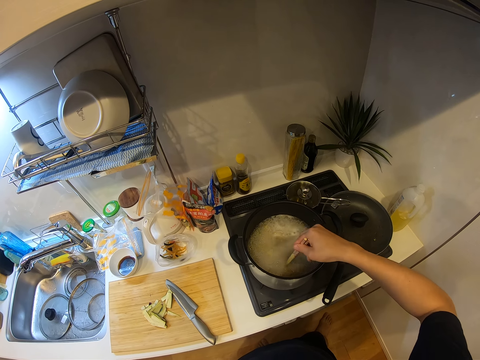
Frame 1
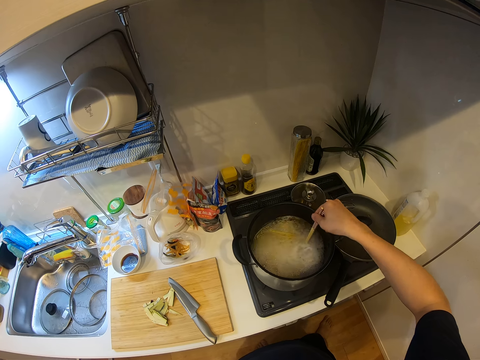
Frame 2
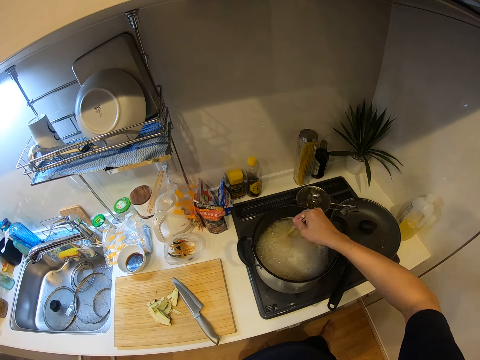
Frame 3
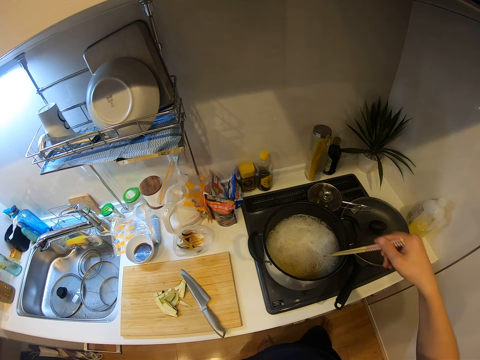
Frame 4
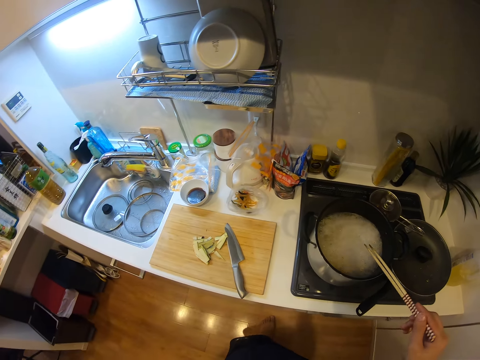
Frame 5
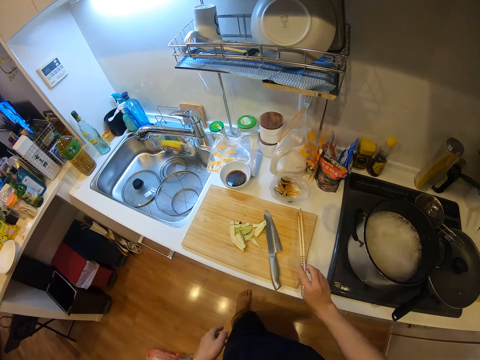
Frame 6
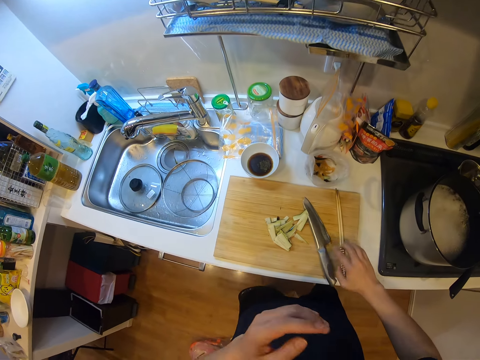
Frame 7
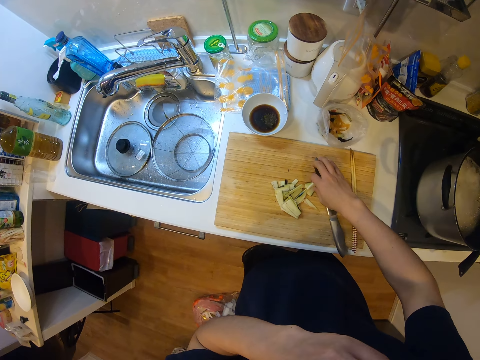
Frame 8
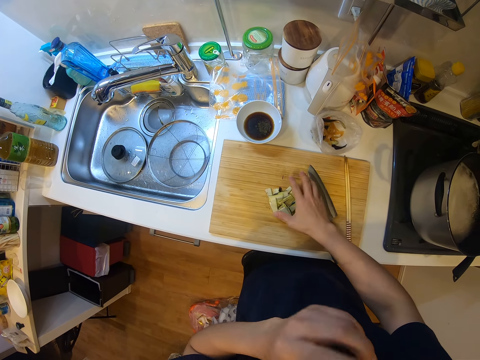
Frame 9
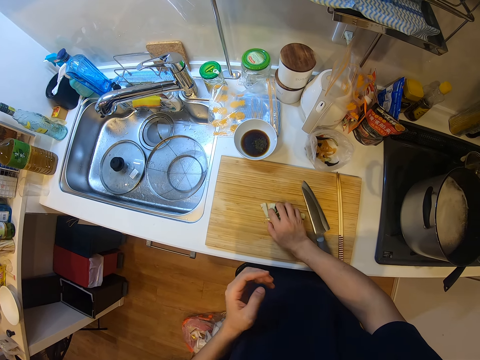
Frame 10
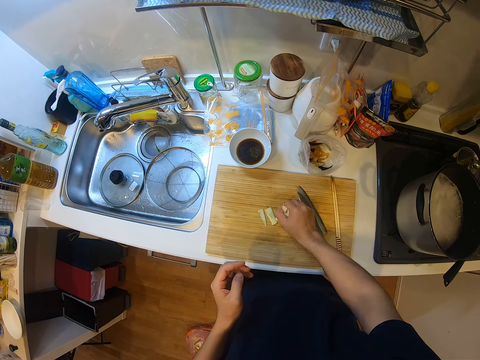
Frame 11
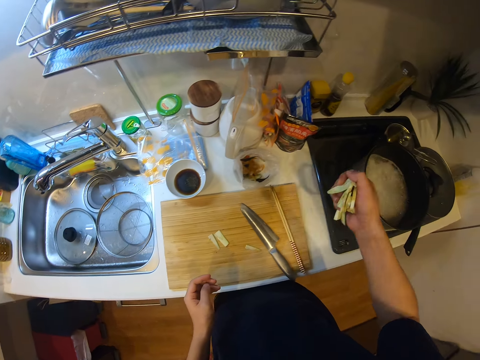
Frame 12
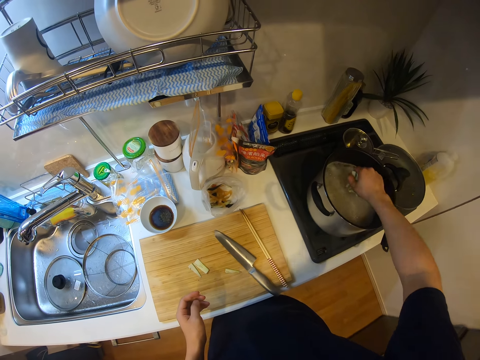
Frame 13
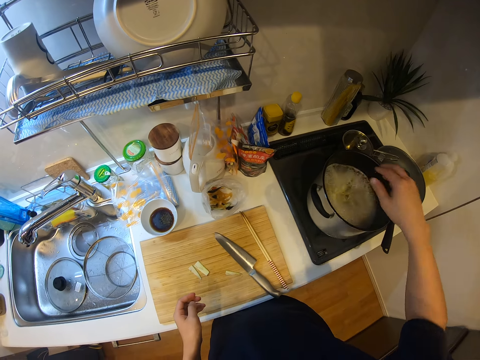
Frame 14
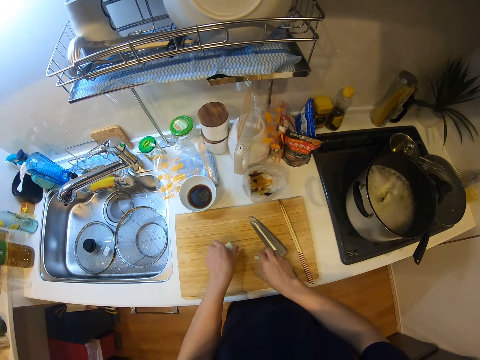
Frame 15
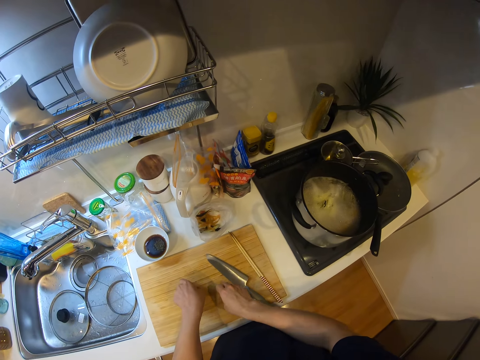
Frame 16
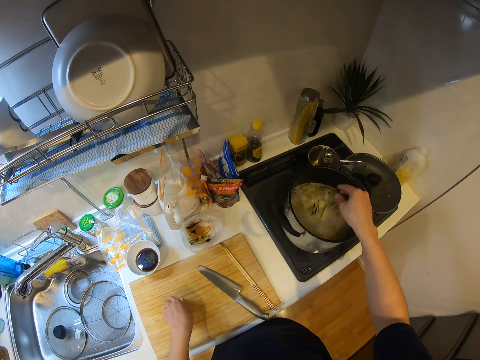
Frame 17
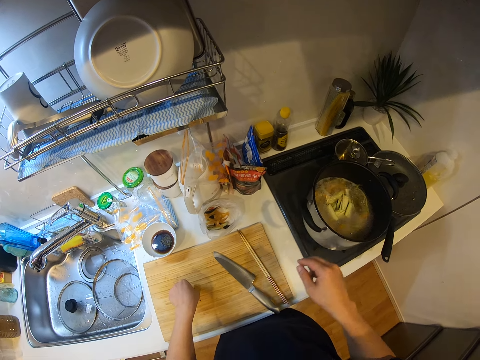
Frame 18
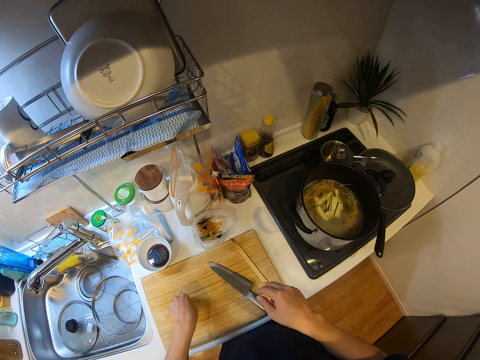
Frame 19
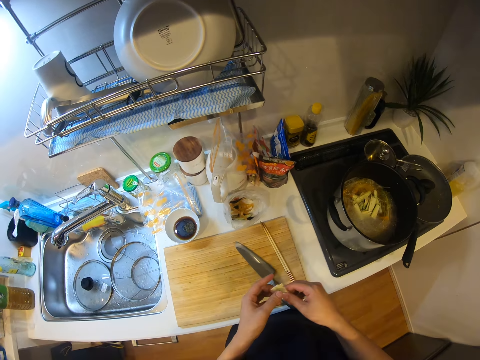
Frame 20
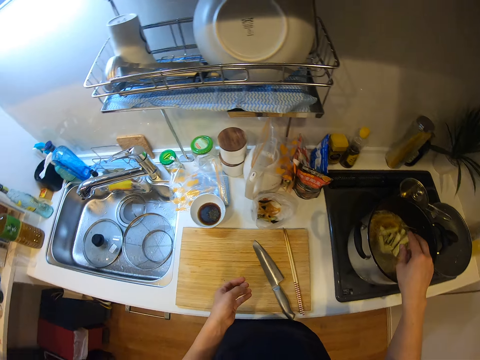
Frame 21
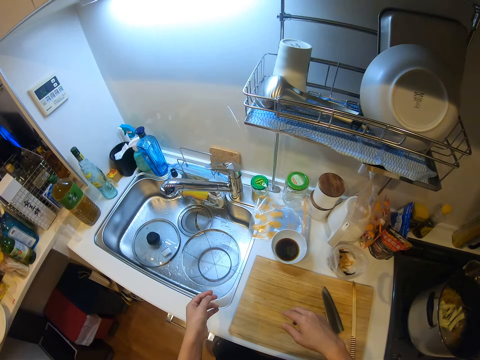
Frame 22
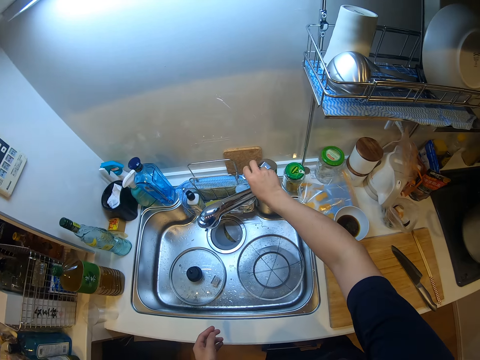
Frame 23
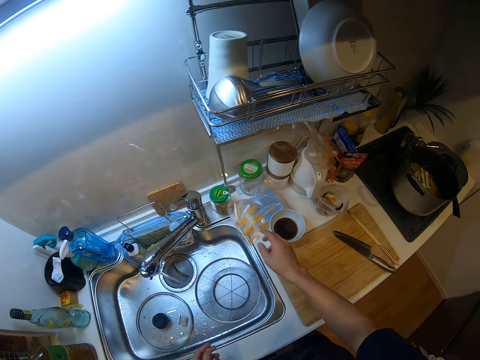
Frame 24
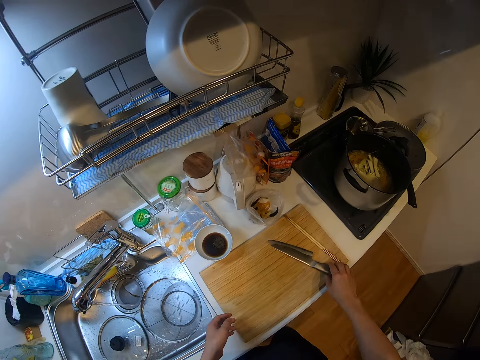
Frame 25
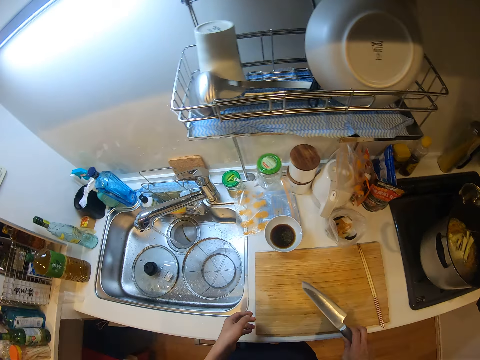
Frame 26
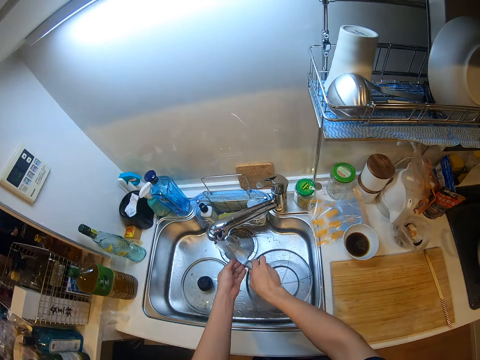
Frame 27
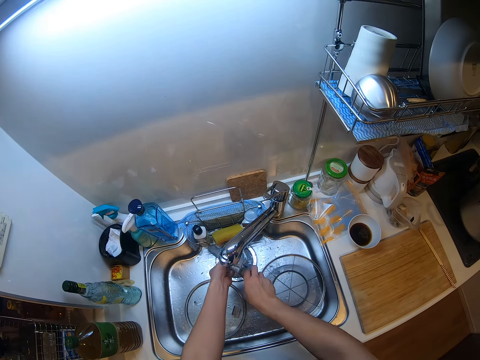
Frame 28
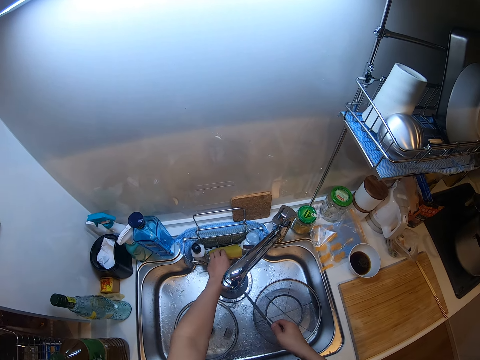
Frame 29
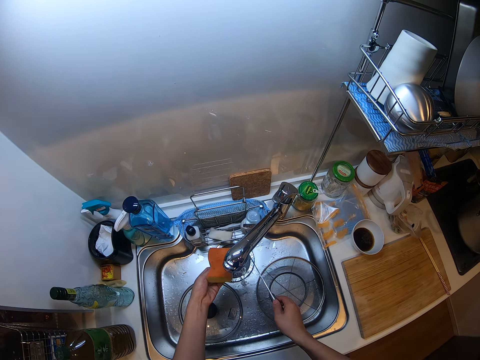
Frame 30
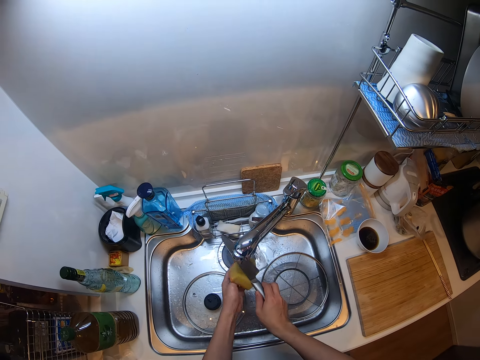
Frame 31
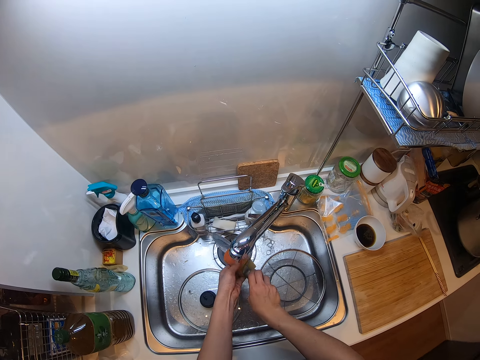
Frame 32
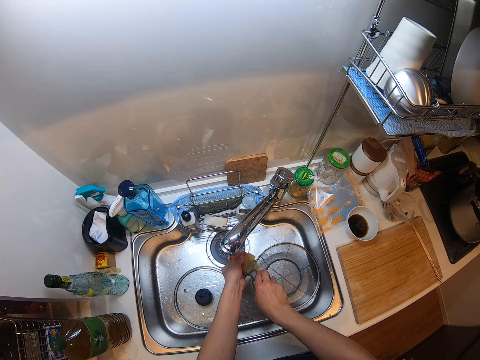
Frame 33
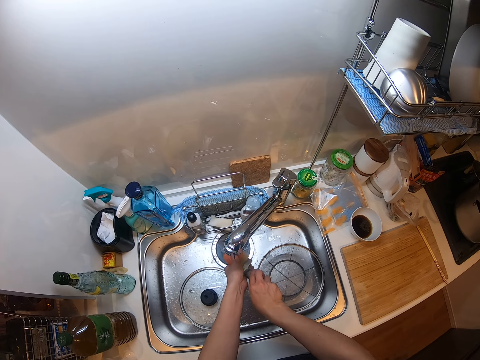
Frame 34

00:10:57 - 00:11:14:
The camera wearer taps the chopsticks at the edge of the pot. They drop the chopsticks on the chopping board. They pack up the cut vegetables from the chopping board and put the vegetables into the pot. They pack up the cut vegetables from the chopping board and put the vegetables into the pot. They pick up sliced potatoes. They put the vegetables into the pot. They move towards a sink. They open the tap. They pick up the knife from the chopping board. They wash the knife. They pick up a sponge or dish cloth. They clean the knife with the sponge.

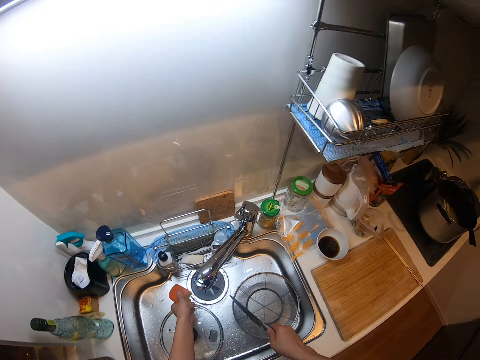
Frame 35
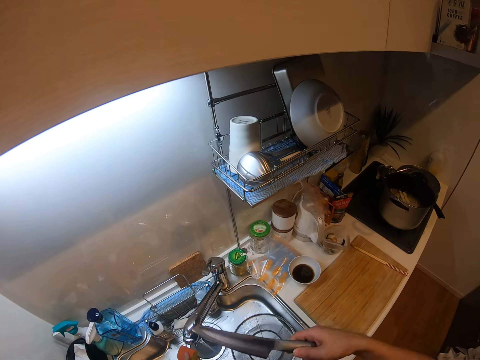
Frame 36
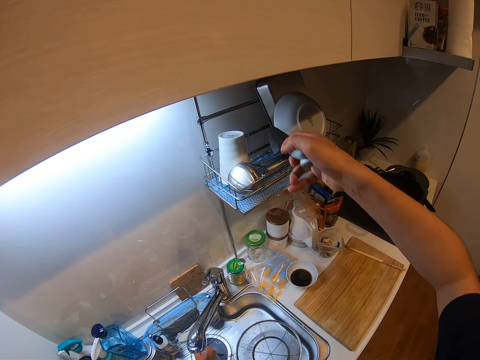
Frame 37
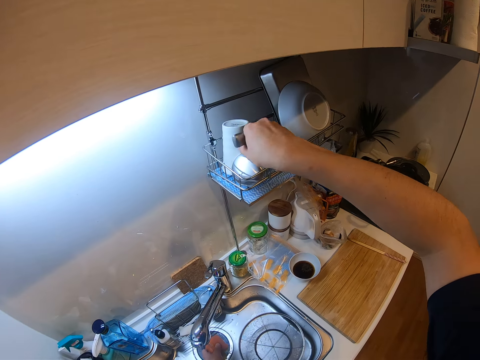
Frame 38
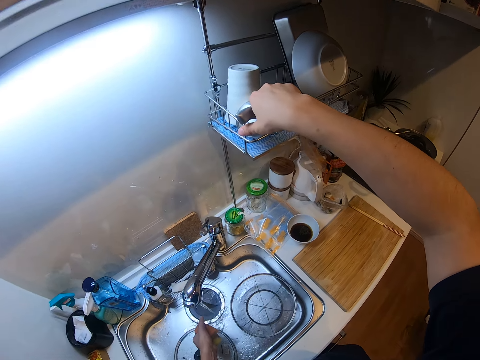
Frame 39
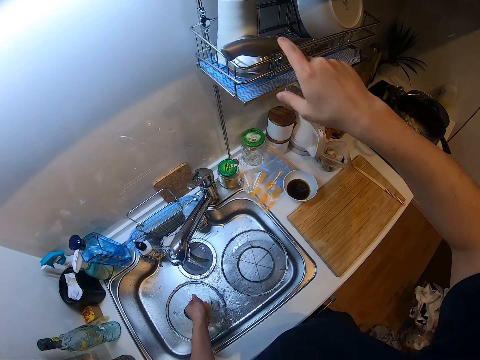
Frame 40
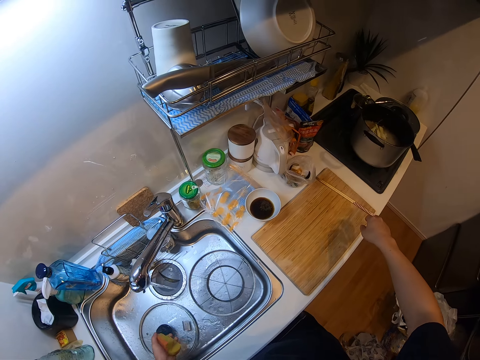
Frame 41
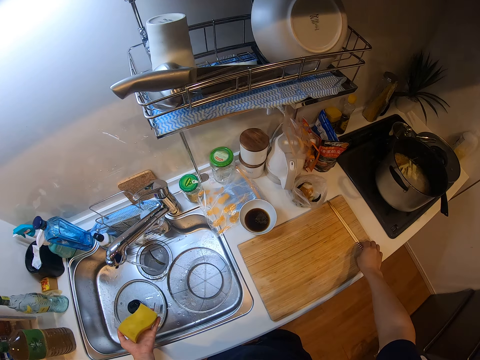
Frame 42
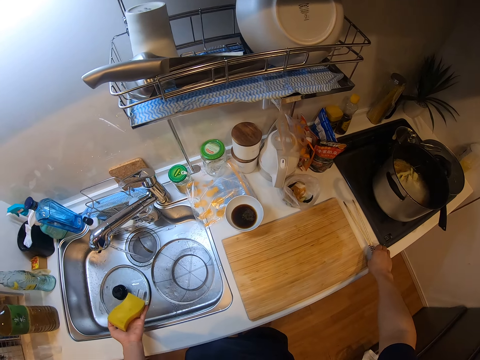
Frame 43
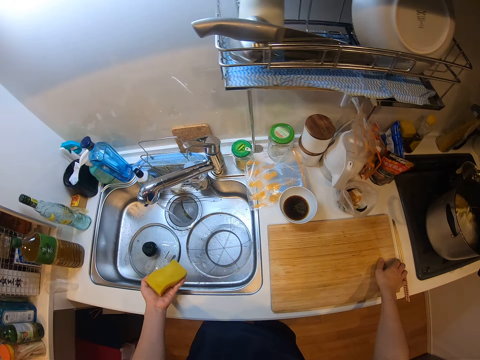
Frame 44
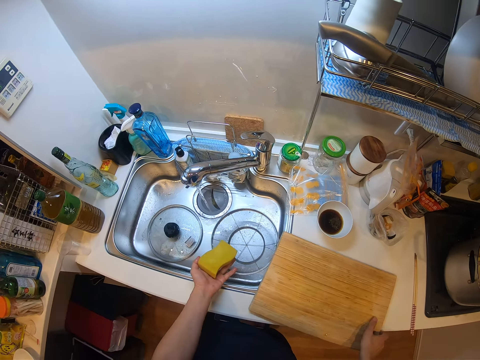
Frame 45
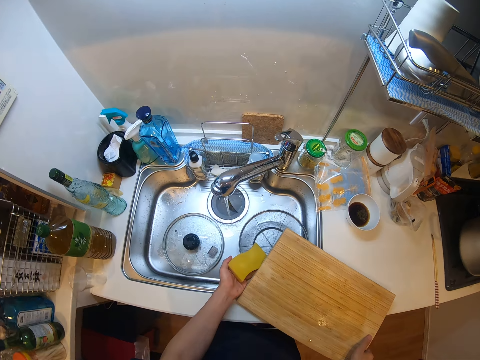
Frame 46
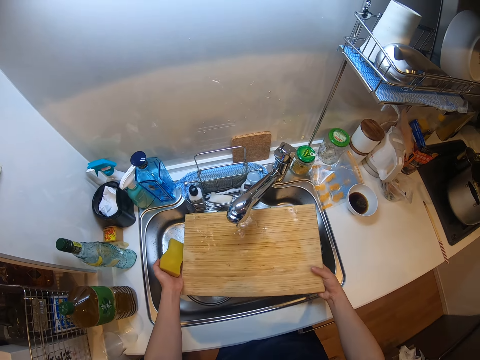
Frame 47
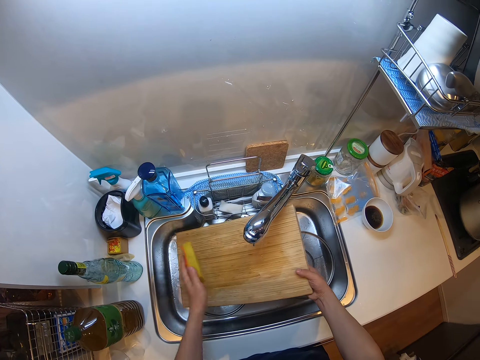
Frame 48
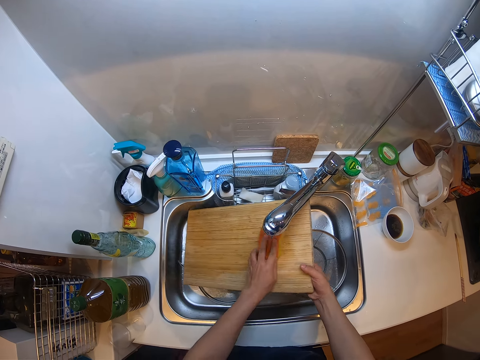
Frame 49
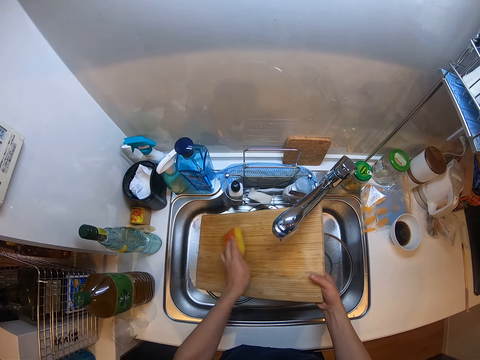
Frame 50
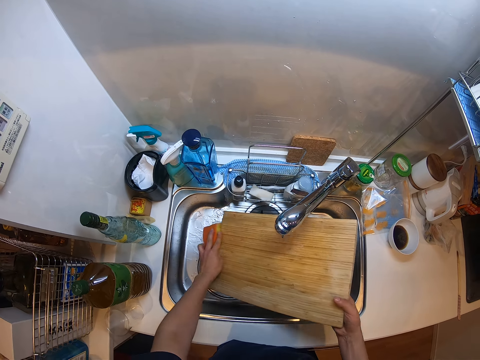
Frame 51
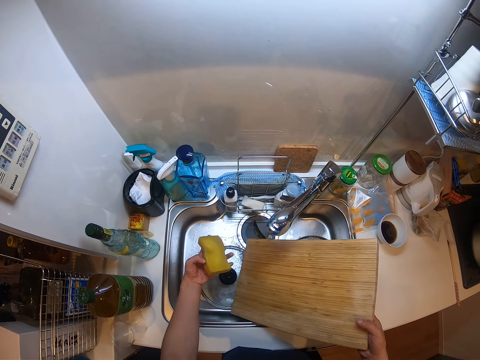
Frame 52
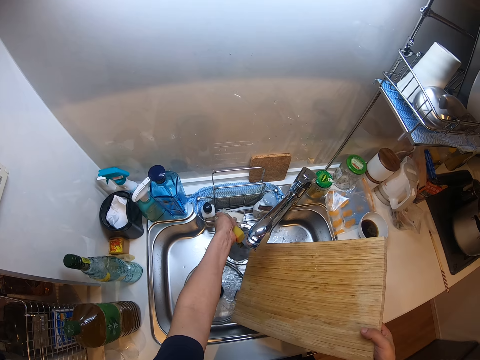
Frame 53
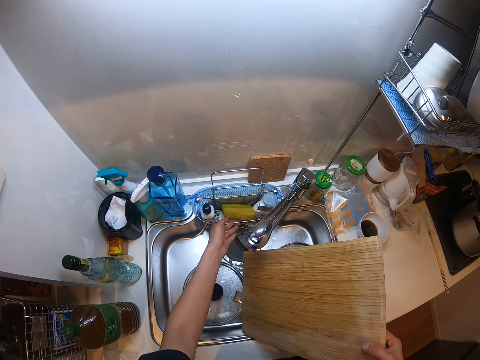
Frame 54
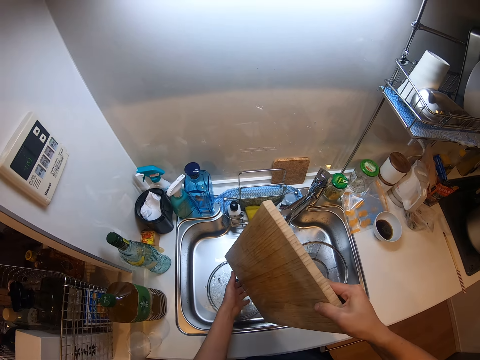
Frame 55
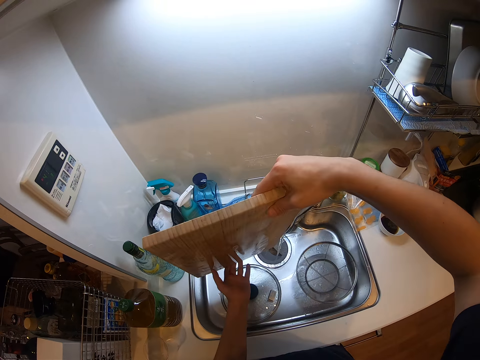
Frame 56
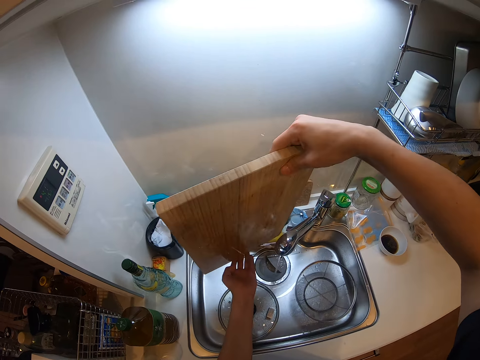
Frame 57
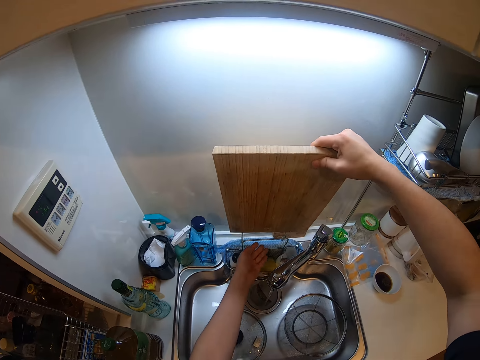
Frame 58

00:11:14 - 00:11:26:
The camera wearer puts the knife on the plate rack. They pick up the chopsticks and drop the chopsticks. They move the chopsticks from the chop board. They pick up the chop board or cutting board. They wash the chop board with the sponge. They squeeze the sponge and drop the sponge on a soap rack. They rinse the cutting board.
